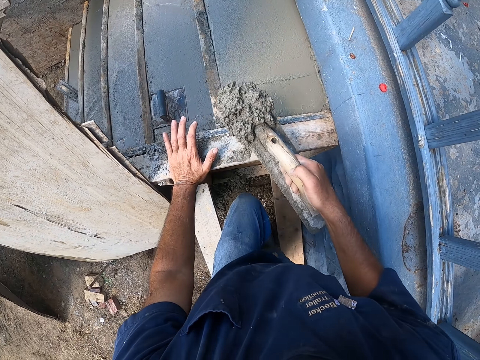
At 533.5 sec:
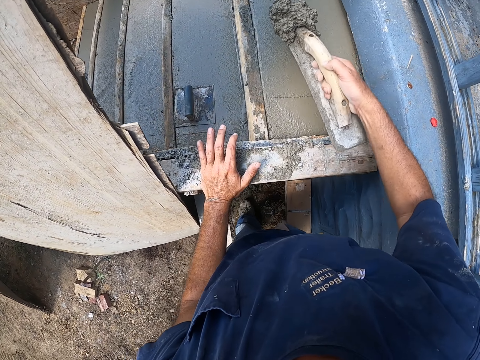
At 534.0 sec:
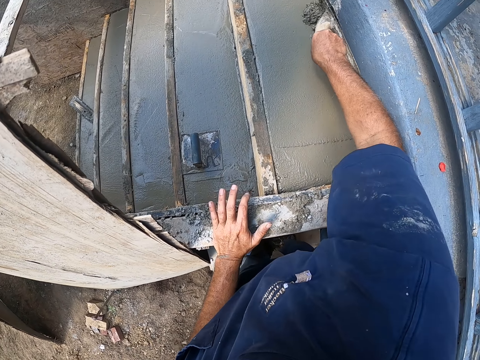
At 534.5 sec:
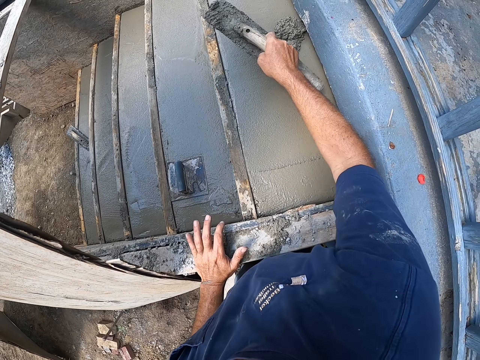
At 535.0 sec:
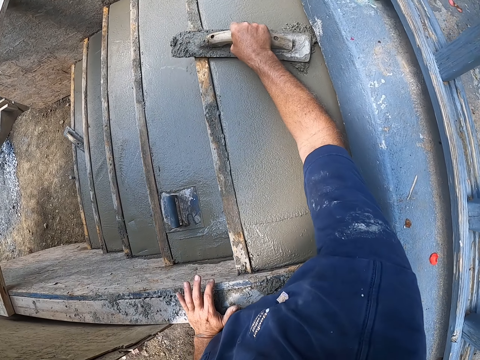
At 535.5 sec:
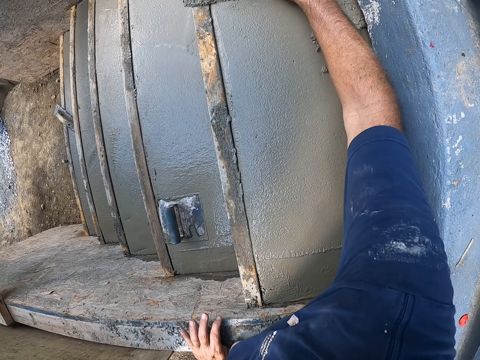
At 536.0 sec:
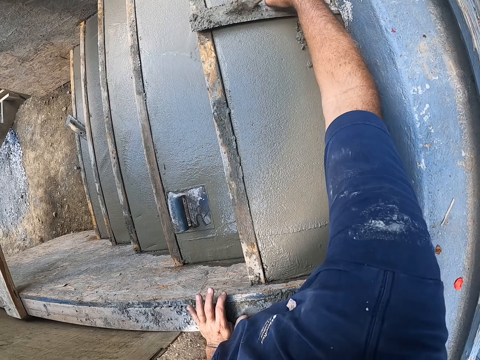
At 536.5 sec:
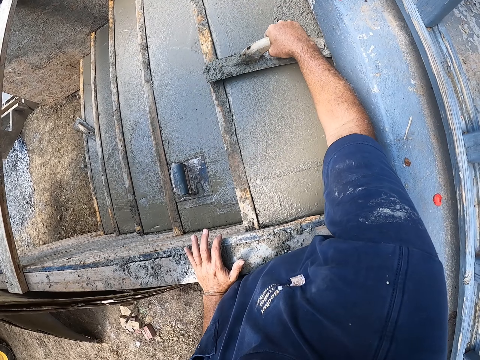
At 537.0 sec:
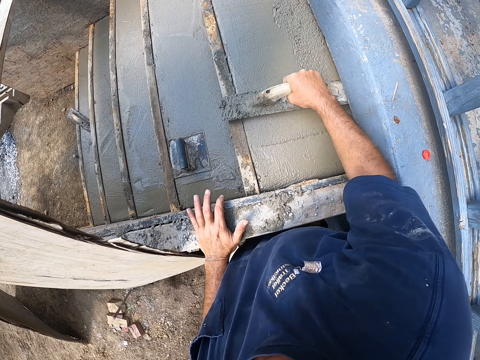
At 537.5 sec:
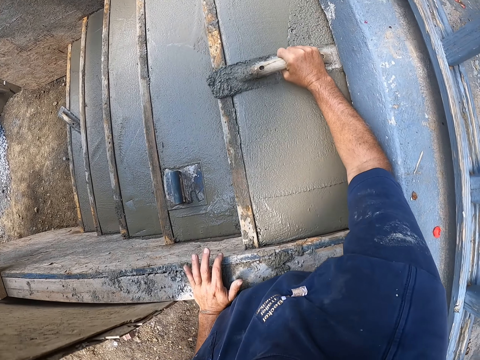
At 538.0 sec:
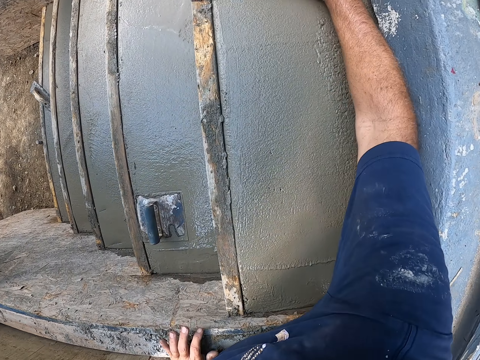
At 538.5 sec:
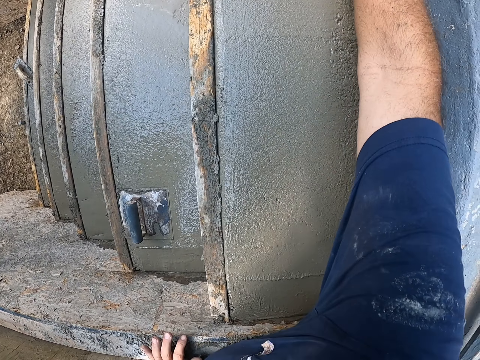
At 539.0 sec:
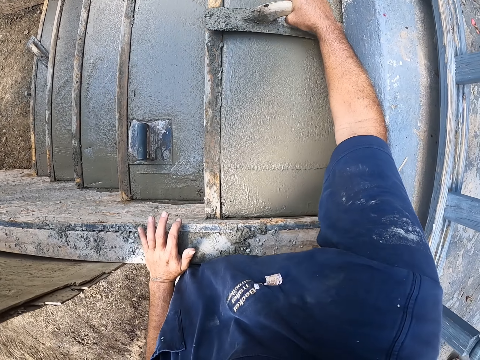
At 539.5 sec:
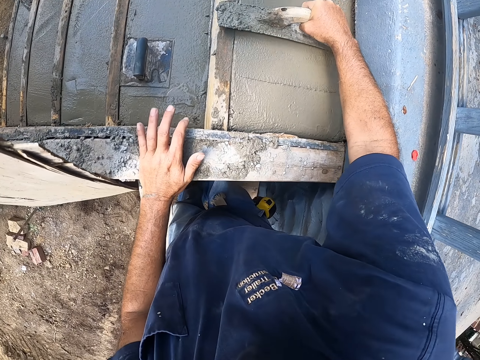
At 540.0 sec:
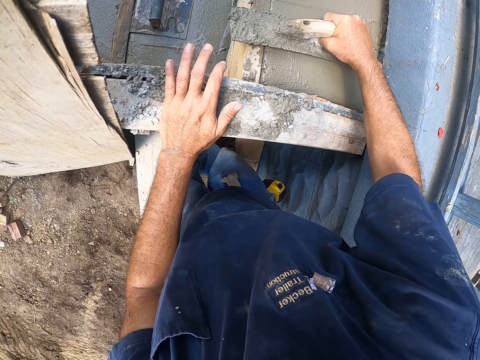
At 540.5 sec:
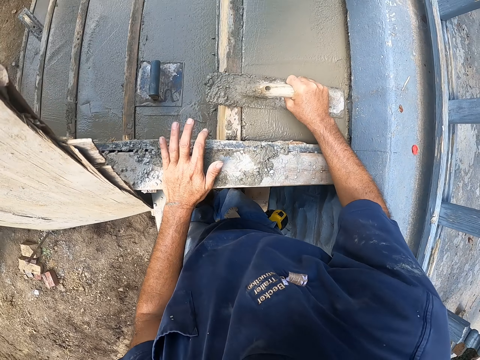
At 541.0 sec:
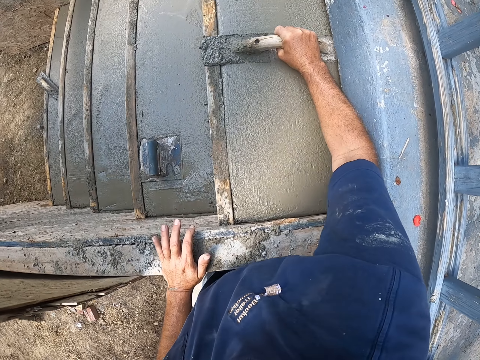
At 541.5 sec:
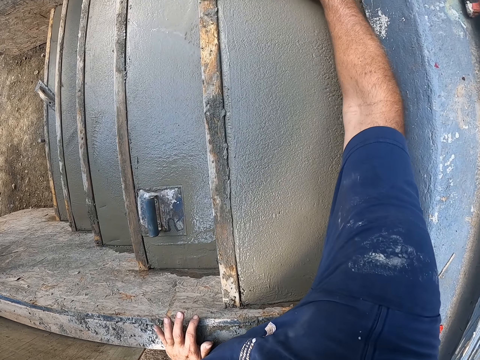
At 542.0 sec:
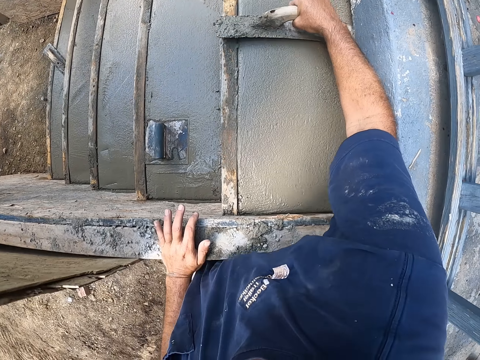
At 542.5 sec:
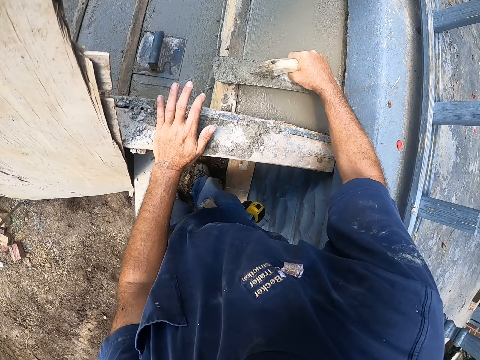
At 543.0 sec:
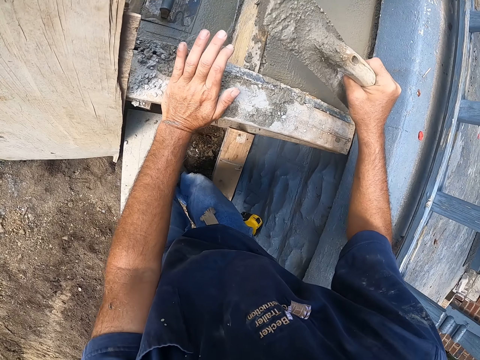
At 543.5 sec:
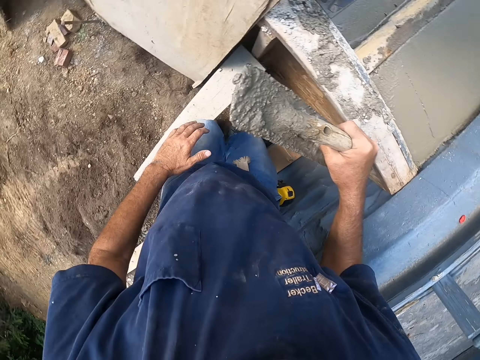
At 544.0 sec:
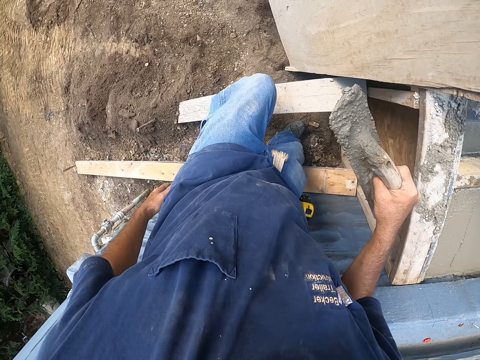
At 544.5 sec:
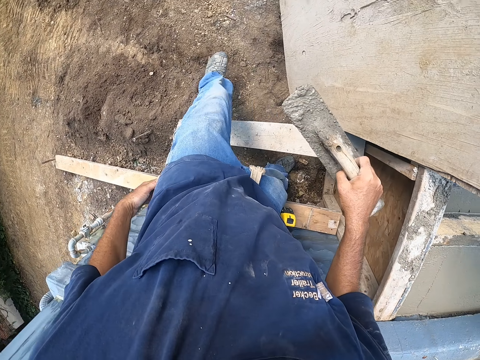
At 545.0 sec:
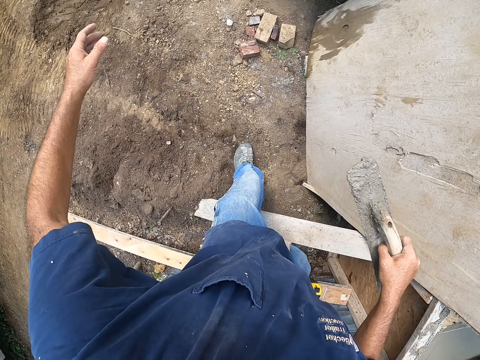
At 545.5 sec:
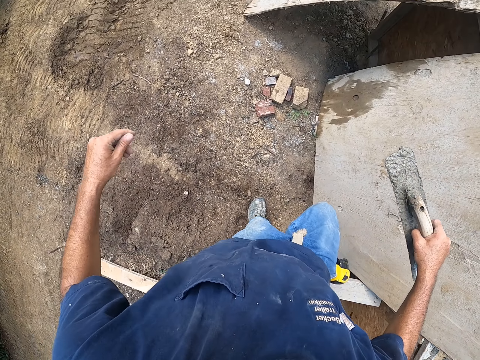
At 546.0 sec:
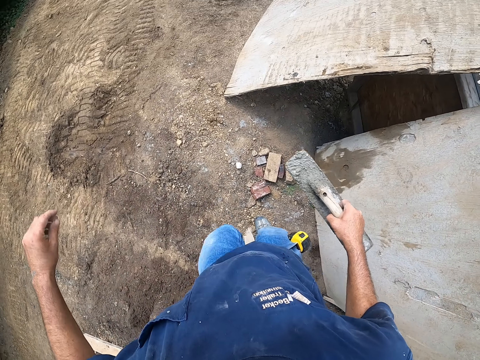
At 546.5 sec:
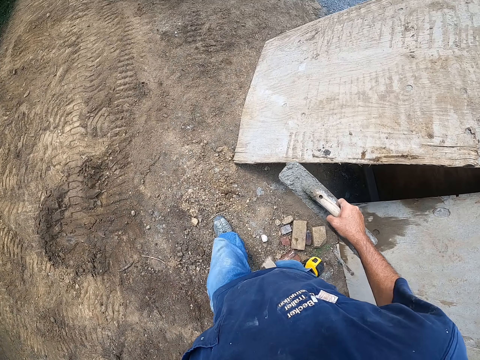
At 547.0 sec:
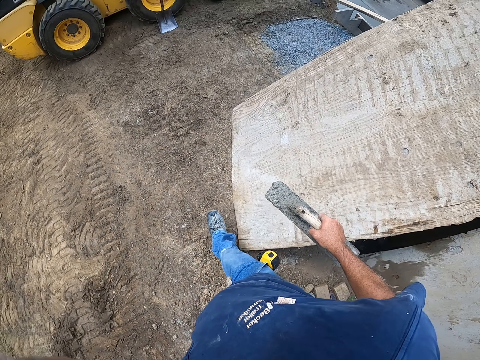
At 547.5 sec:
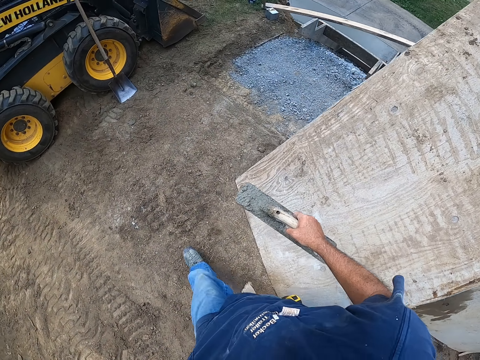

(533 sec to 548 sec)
The camera wearer stops walking. They pour the mortar or concrete on the constructed stairs. They flatten the concrete. They plaster using a wooden trowel. They walk.

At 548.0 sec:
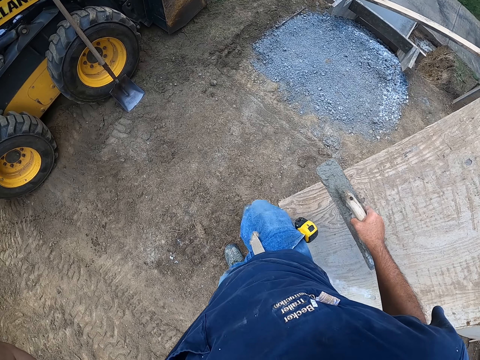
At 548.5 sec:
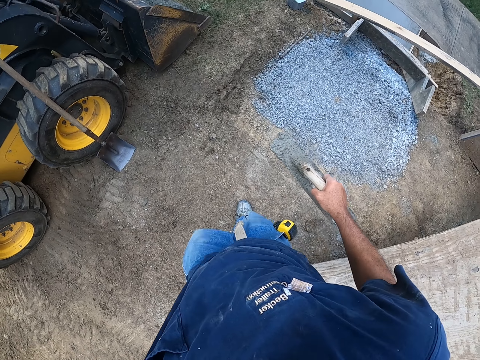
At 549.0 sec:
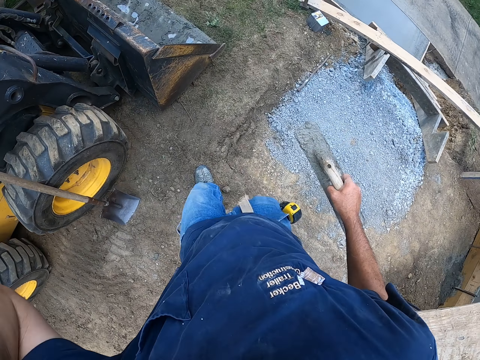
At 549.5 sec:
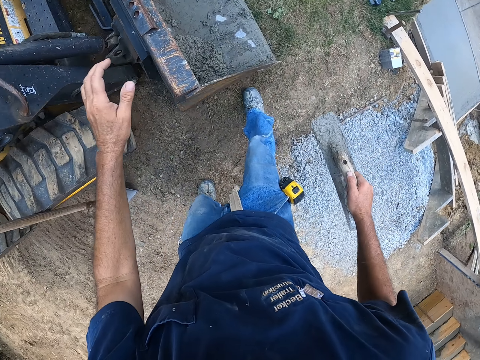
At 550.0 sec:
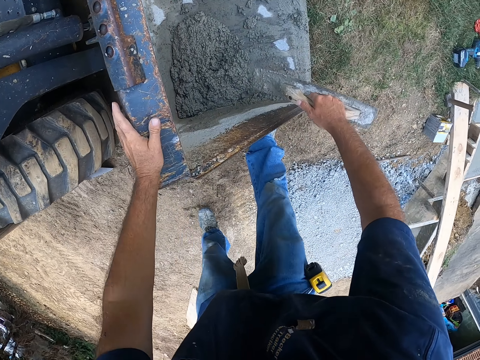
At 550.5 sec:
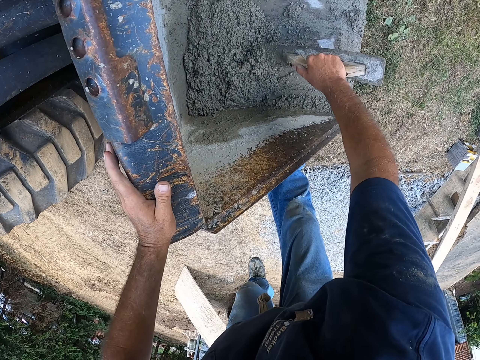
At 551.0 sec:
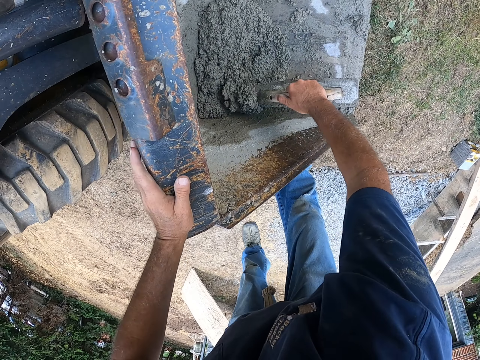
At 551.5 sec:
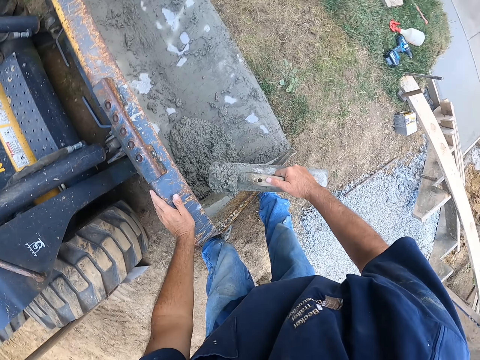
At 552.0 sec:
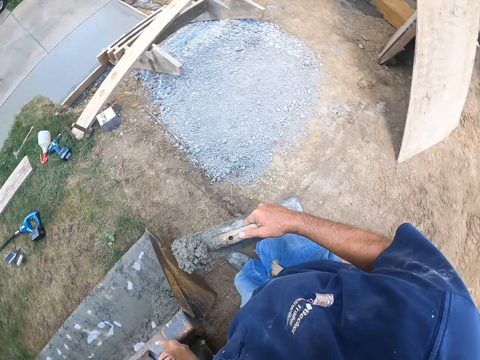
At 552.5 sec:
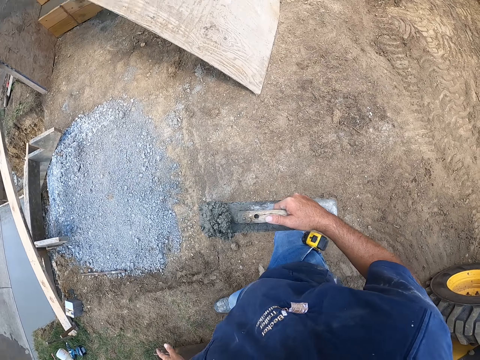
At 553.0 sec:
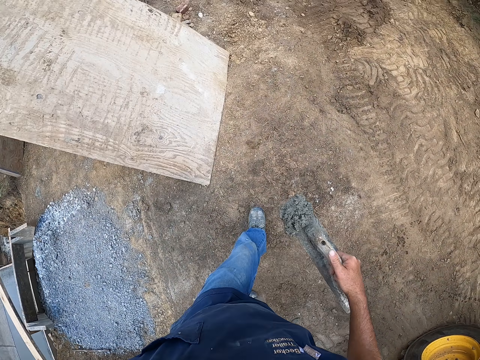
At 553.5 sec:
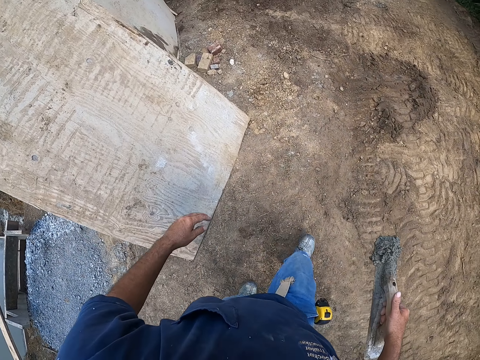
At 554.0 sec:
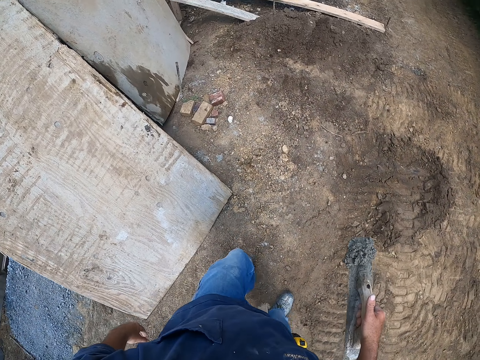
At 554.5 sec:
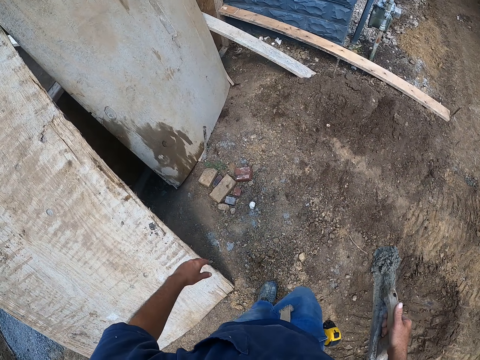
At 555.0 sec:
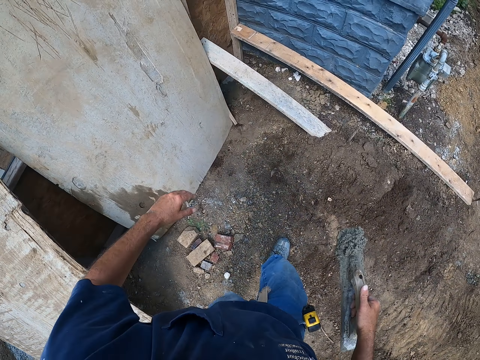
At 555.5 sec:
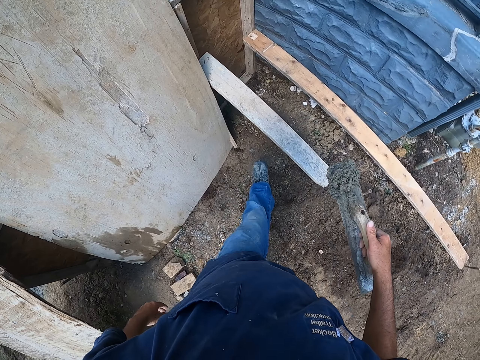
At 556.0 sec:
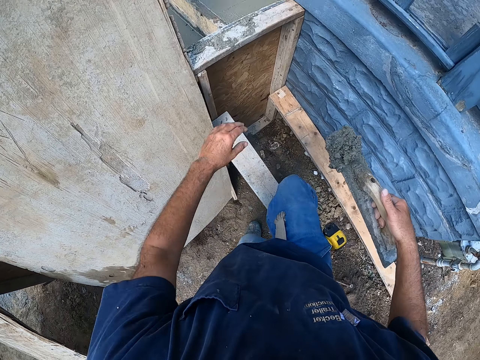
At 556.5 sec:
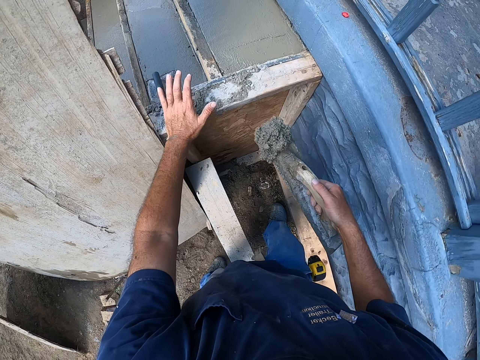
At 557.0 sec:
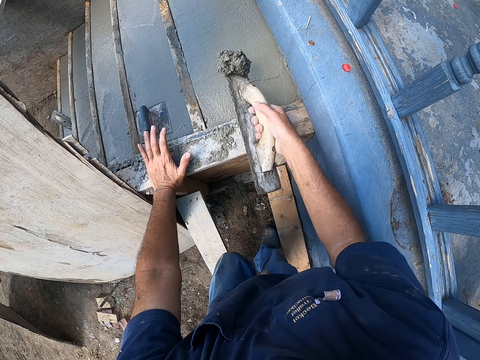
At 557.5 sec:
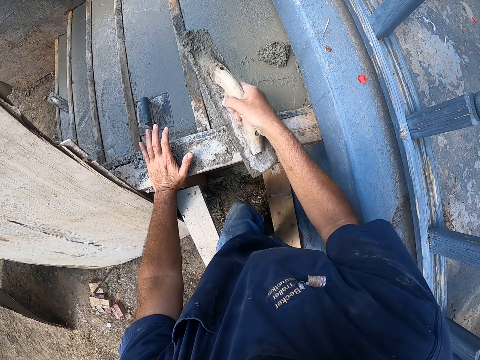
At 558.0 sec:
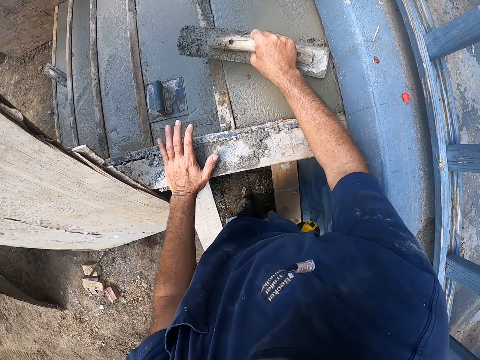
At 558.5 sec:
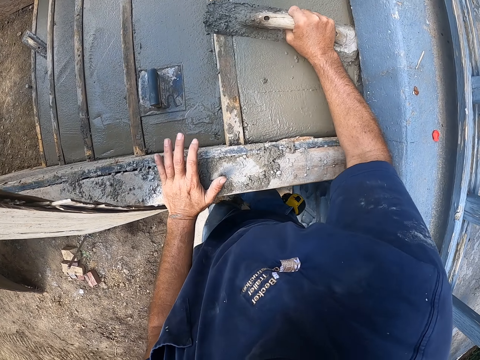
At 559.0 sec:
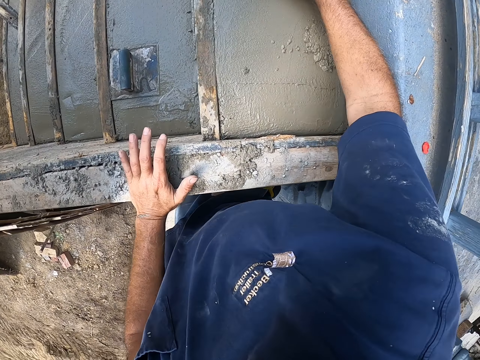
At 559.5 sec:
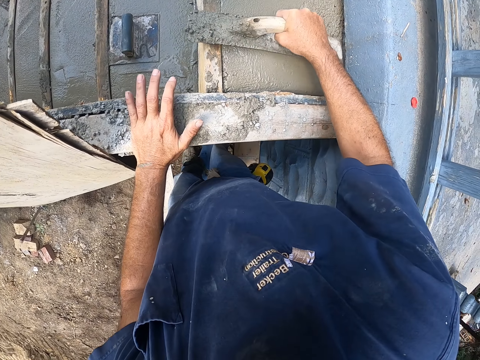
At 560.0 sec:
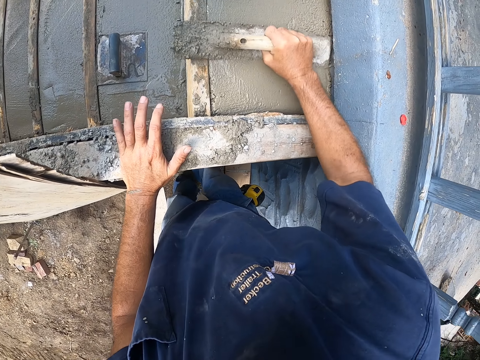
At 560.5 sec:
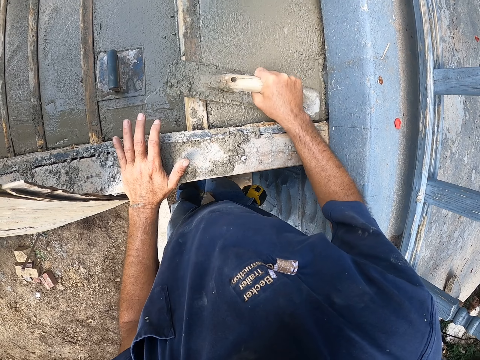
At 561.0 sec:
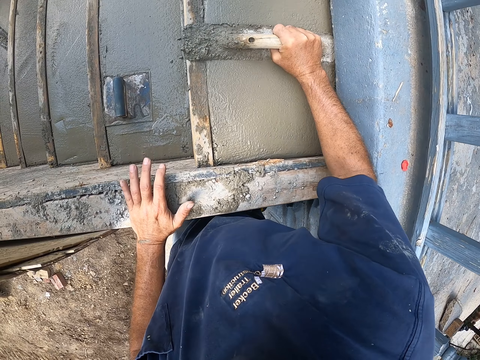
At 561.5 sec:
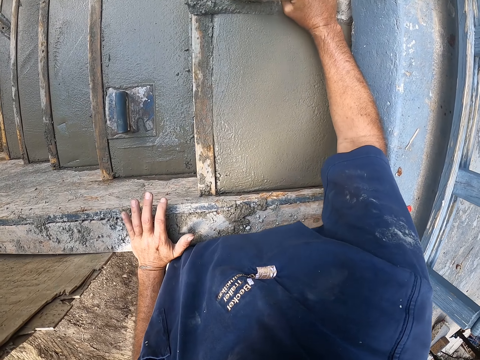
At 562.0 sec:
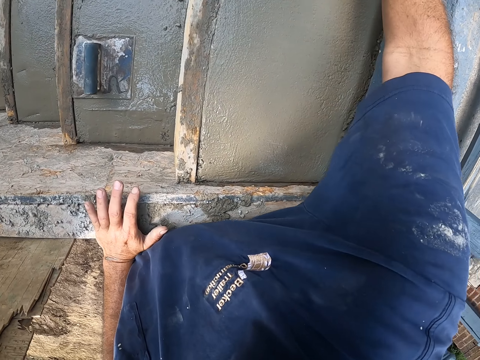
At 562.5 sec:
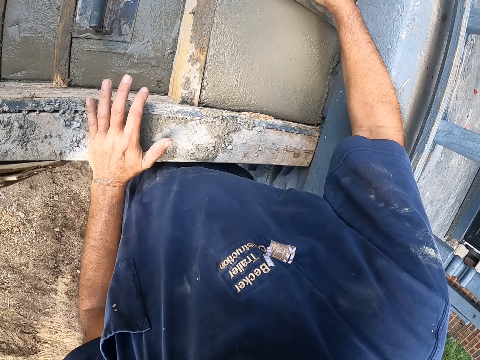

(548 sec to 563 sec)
The camera wearer stops walking. They scoop the mortar using a wooden trowel. They walk. They stop walking. They pour the mortar on the constructed stairs. They flatten the concrete with a metal float. They plaster using the wooden trowel.
